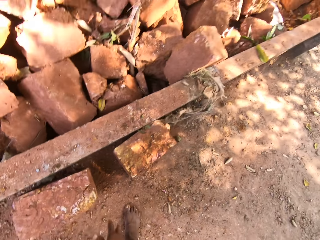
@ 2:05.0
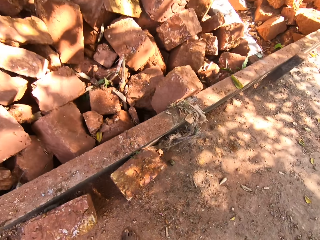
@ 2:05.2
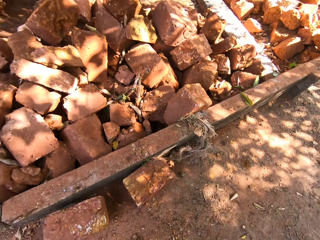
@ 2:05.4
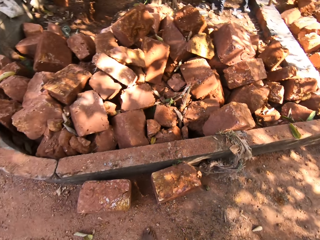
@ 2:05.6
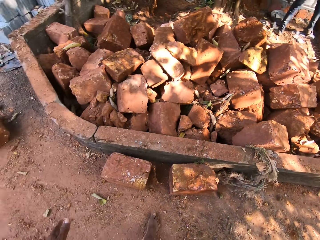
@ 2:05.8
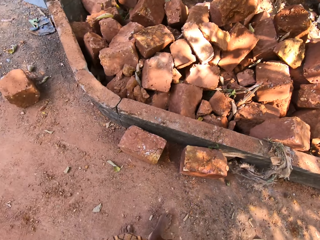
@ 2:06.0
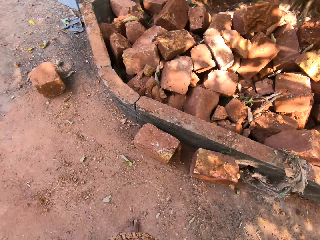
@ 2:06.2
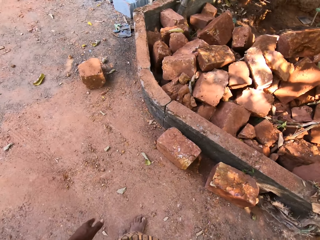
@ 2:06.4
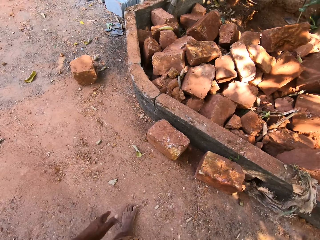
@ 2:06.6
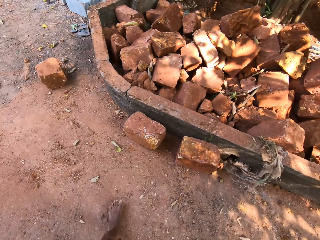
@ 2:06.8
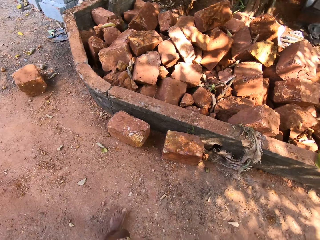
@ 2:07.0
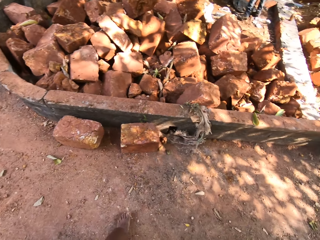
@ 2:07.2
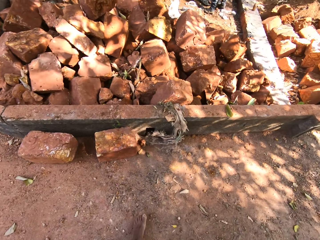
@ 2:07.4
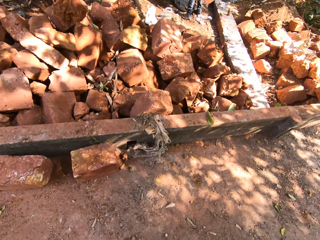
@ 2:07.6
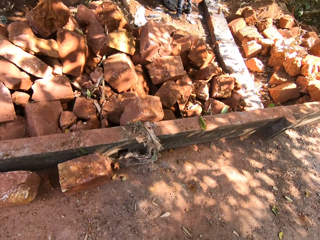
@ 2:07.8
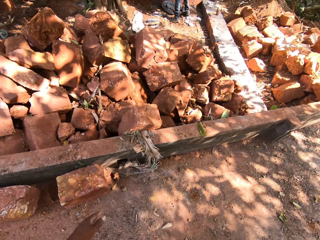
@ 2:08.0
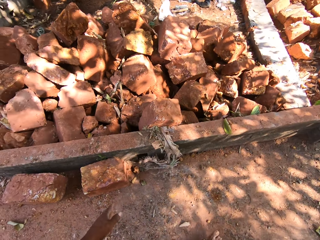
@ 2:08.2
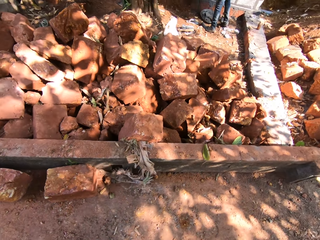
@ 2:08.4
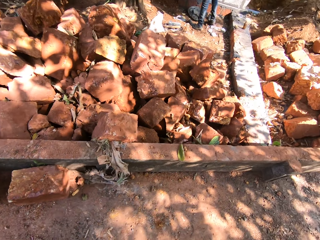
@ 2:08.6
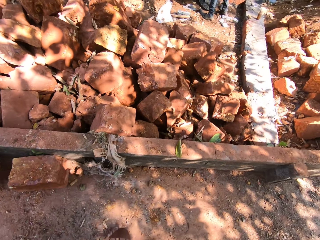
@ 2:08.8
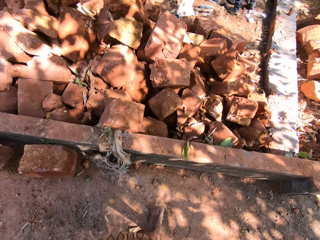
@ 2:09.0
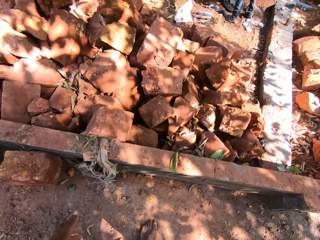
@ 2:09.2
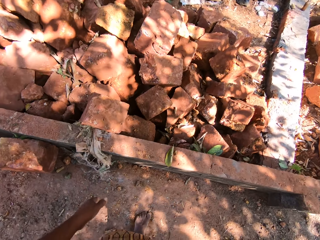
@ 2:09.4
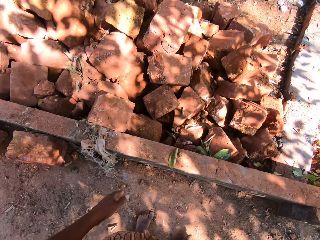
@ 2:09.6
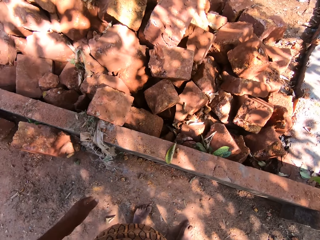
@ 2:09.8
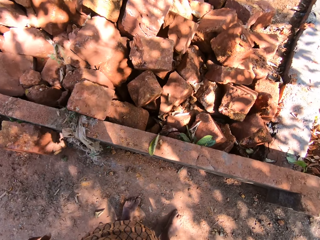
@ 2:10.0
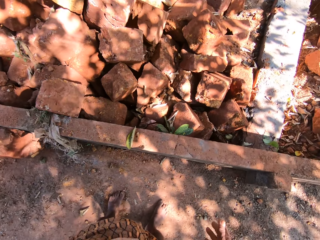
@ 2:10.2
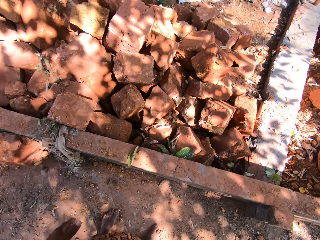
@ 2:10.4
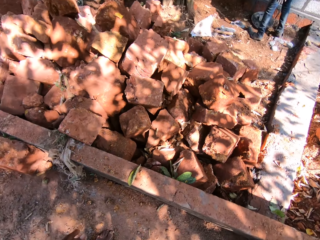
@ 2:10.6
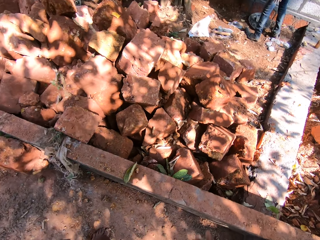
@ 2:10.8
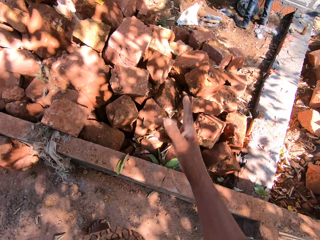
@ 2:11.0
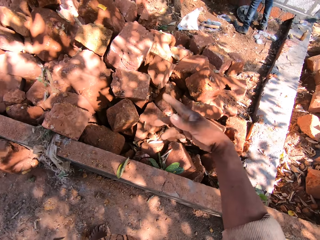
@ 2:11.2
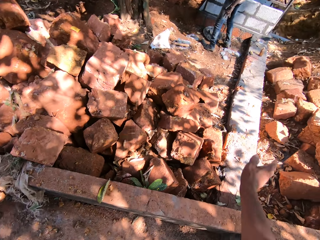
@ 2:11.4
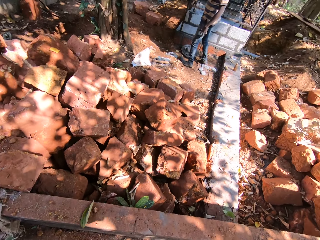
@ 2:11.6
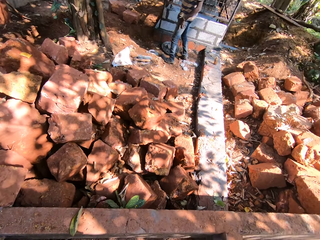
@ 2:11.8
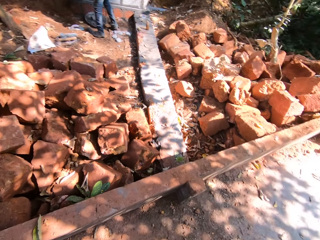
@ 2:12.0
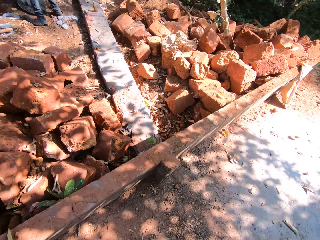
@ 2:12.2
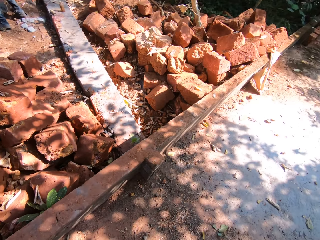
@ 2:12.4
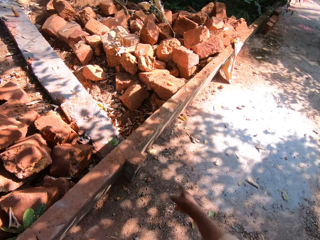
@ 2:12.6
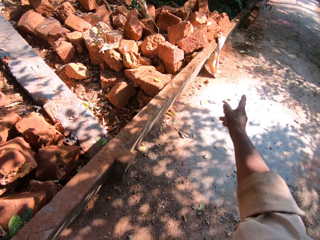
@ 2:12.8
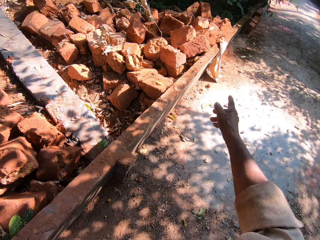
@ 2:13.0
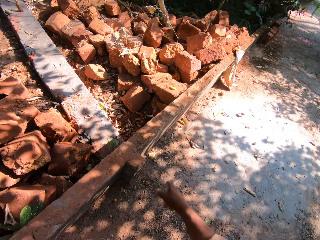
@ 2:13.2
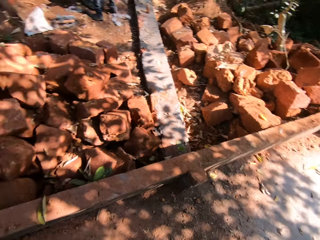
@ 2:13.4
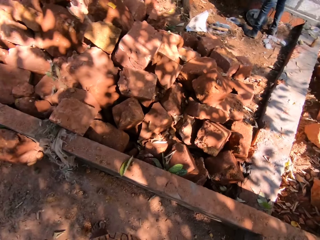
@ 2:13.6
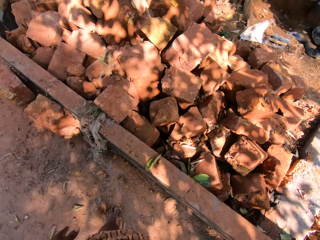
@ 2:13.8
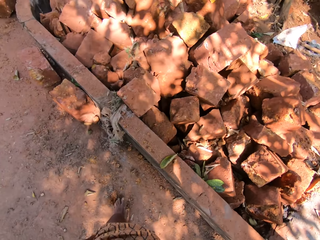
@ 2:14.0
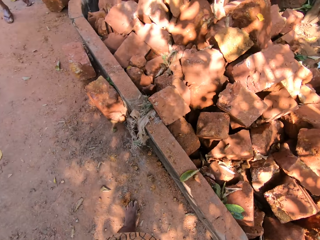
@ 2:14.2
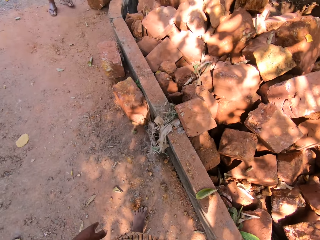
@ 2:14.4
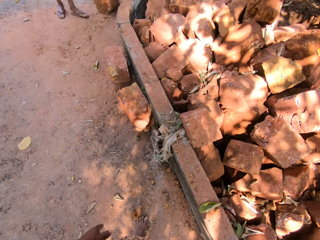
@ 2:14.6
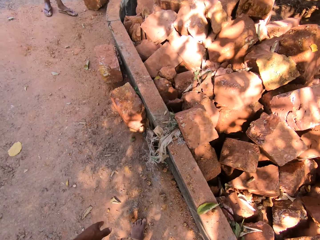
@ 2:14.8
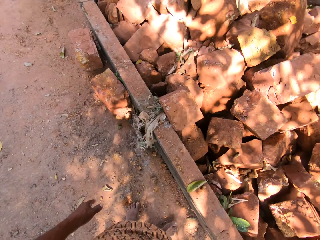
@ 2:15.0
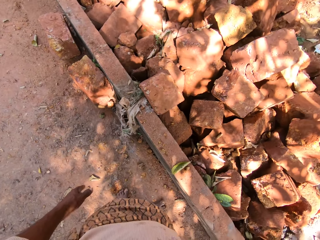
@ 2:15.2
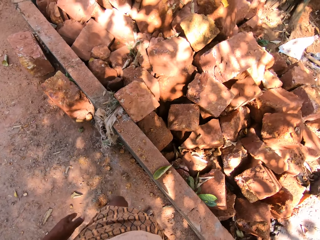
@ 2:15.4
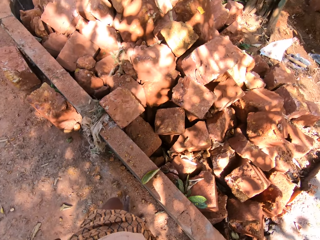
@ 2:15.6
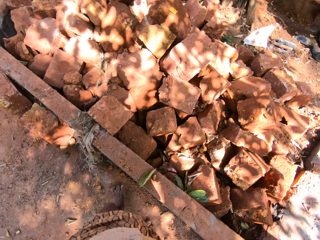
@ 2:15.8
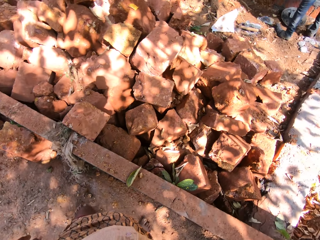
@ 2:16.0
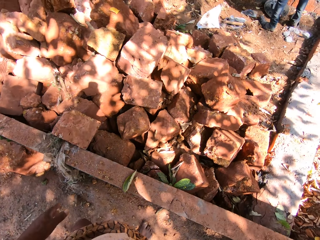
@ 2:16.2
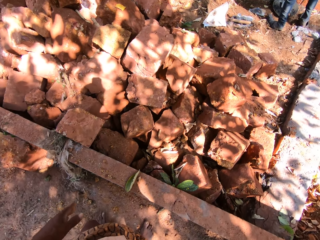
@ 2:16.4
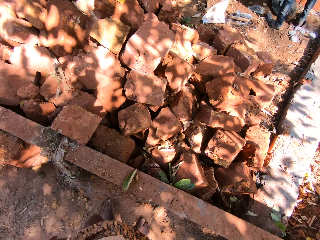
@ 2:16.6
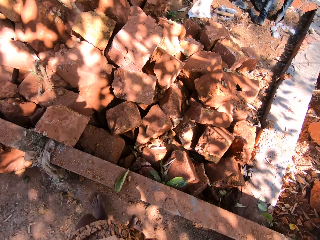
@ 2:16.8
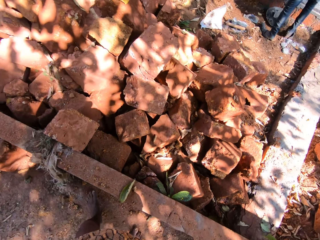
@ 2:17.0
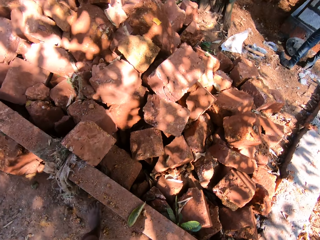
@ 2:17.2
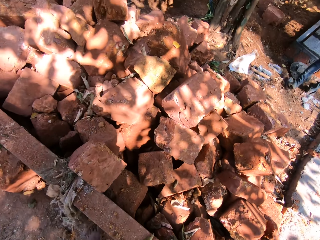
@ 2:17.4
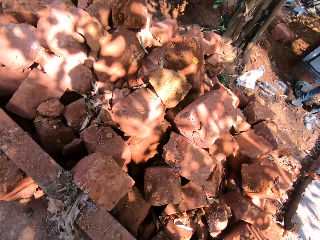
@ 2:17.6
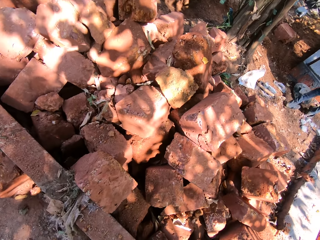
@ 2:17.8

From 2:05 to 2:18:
The camera wearer moves backwards. A man talks to the camera wearer. The camera wearer talks to the man. He gestures with his right hand at the man. He points to his right, turns around, and moves a piece of rock with his left leg.

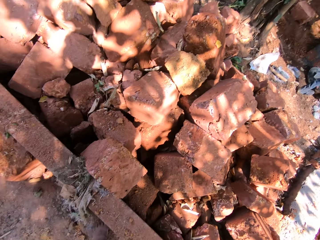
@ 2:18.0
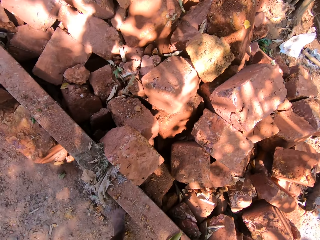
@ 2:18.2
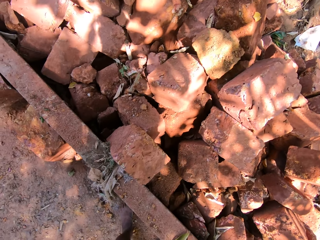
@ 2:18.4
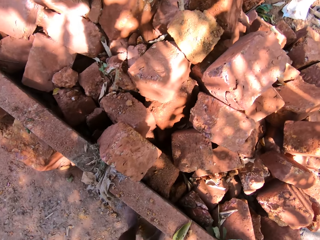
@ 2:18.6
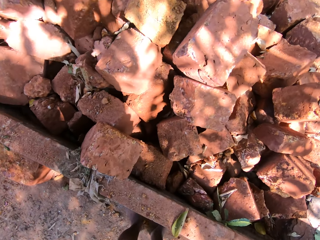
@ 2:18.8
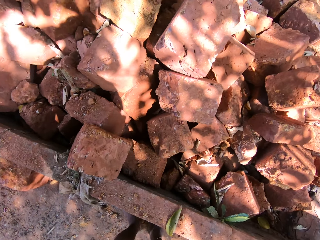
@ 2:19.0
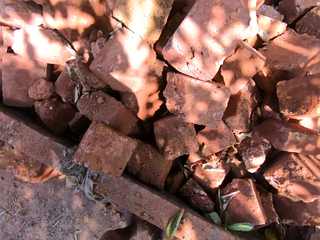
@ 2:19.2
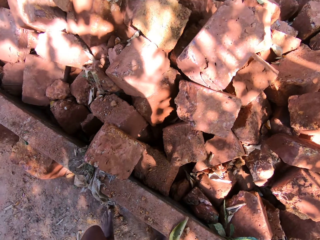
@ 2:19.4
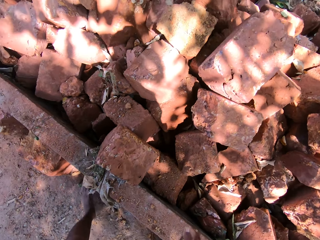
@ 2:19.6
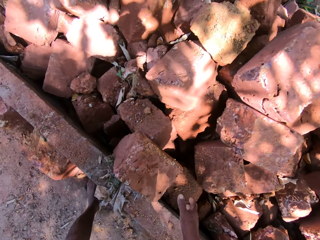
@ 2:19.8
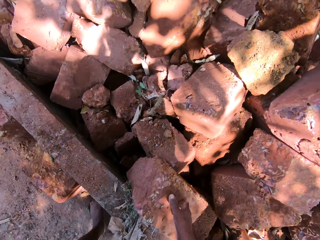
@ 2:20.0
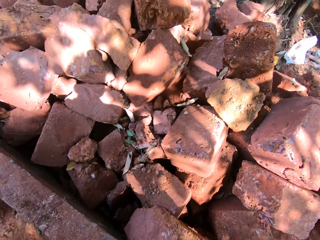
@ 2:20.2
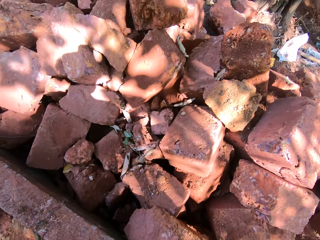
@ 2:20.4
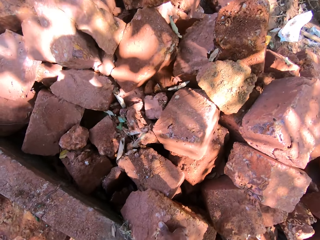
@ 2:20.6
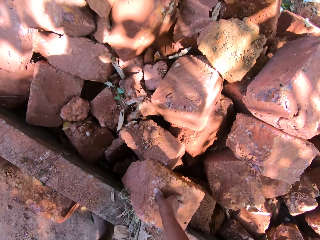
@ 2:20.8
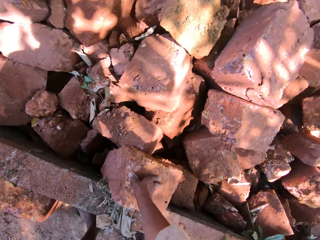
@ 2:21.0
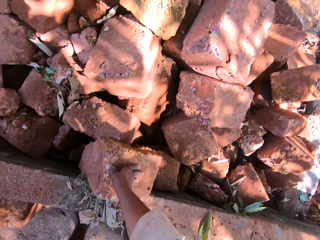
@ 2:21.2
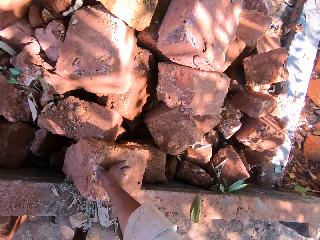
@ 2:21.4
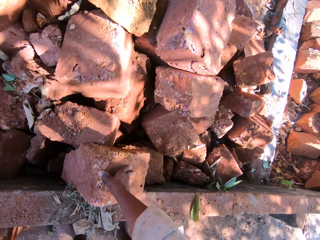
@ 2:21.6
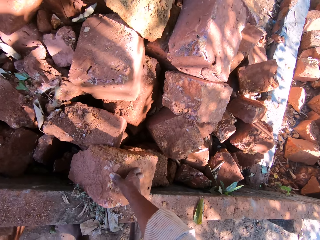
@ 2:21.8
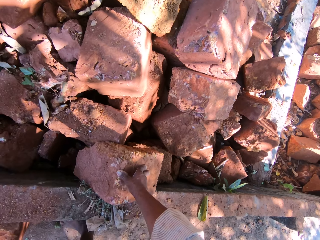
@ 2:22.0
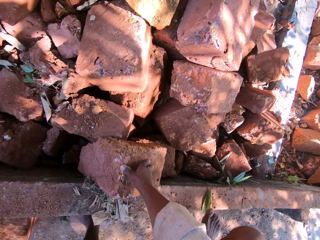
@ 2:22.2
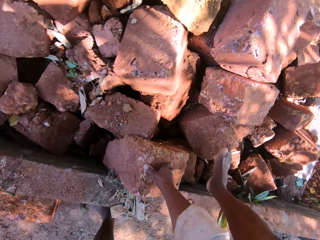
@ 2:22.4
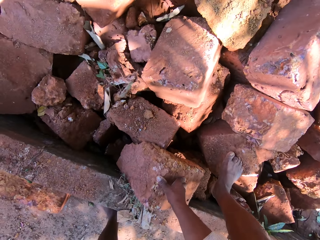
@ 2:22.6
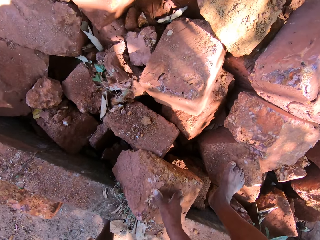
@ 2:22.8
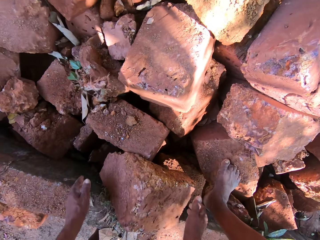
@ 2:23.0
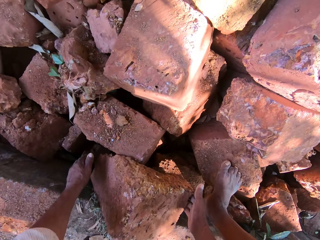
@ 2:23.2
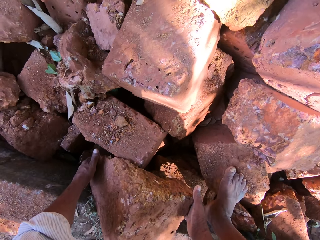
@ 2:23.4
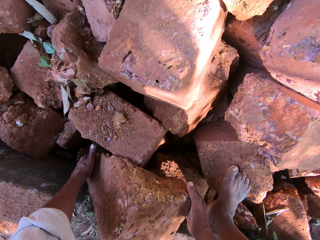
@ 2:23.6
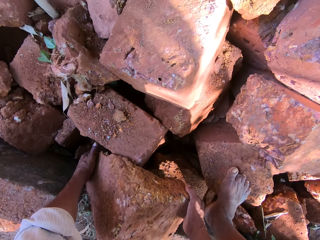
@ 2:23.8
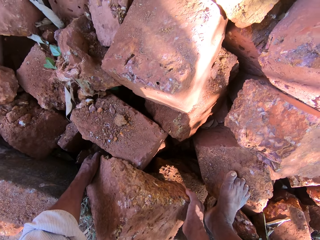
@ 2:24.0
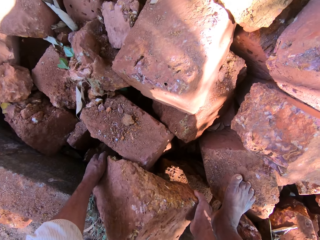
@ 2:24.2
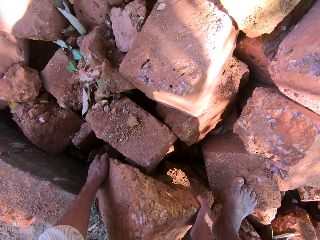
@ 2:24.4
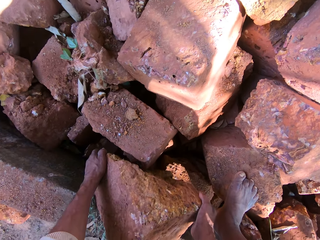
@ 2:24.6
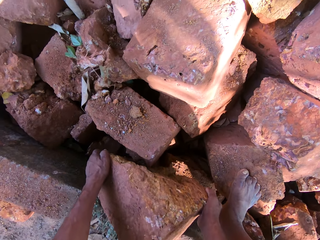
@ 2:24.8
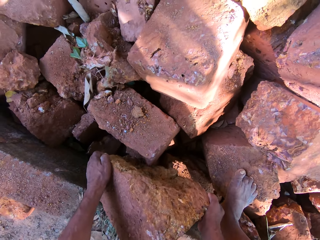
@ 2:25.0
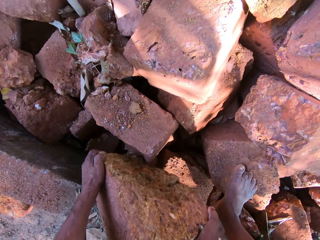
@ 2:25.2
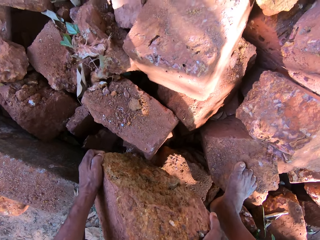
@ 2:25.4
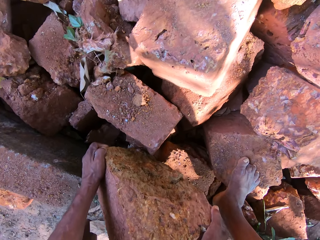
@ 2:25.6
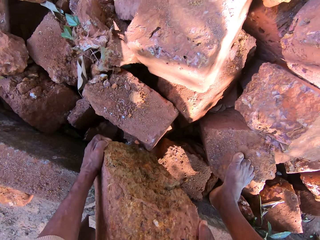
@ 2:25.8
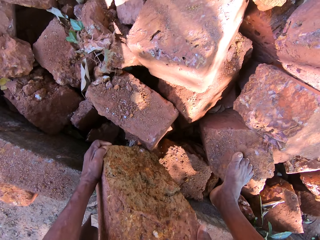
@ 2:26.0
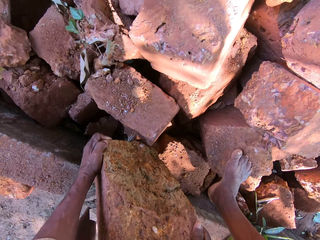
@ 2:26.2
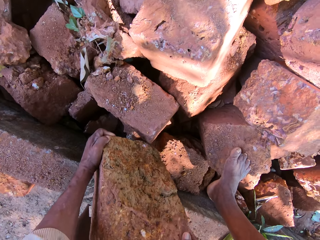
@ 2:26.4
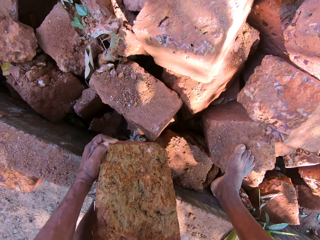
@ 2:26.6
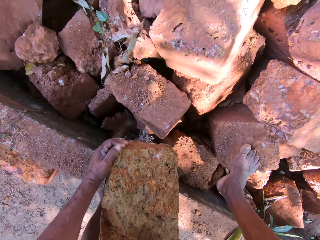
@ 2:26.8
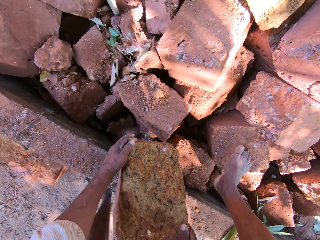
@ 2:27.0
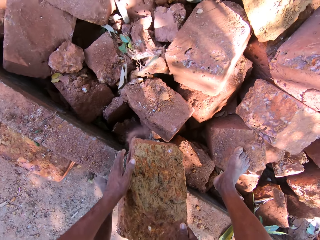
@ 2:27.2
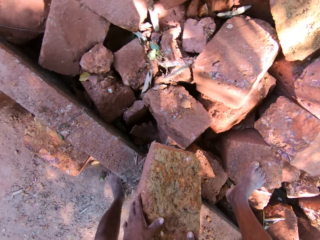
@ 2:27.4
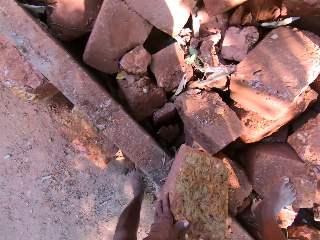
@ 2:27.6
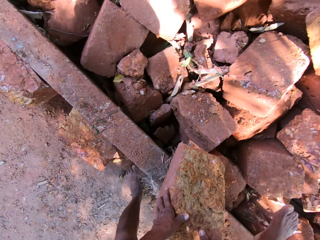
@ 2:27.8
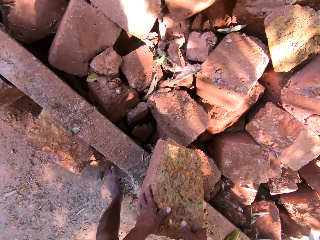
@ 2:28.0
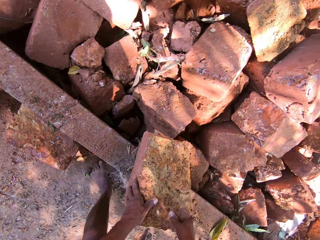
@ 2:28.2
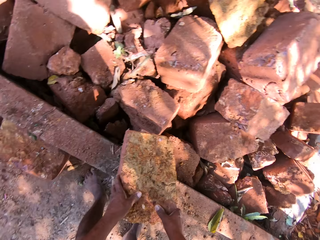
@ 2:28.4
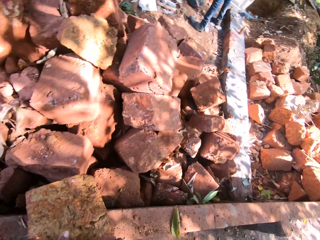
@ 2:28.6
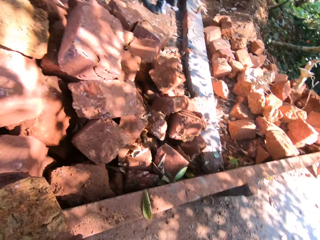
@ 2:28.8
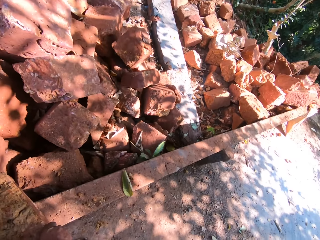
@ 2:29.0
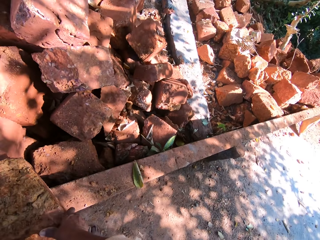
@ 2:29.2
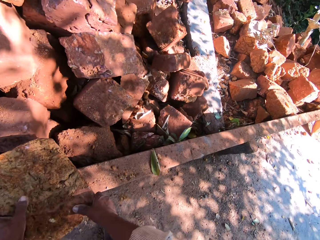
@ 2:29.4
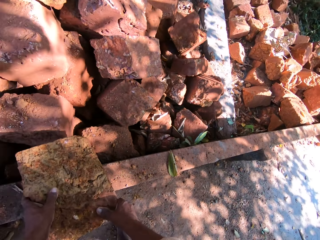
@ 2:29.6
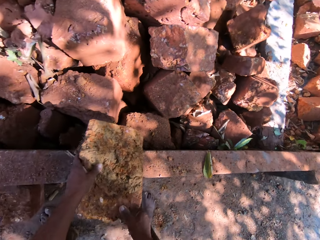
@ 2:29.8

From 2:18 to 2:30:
The camera wearer looks around. He touches the brick or stone with his right hand. He places his right hand on a stone on the pile of stones at the construction site. He places his right leg on a stone on the pile of stones at the construction site. He moves the stone on the pile of stones on the ground with both hands. He places the stone on the wall with both hands. He removes his right leg from the pile of bricks.
